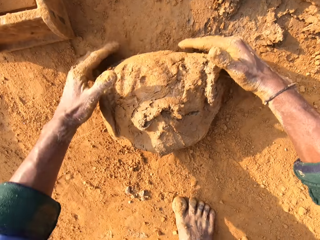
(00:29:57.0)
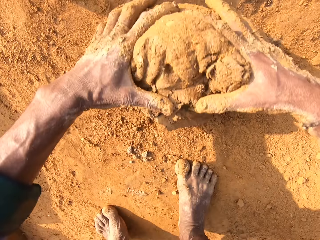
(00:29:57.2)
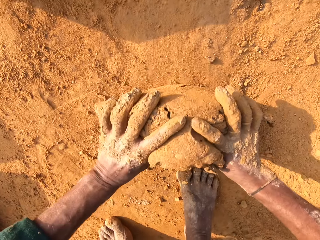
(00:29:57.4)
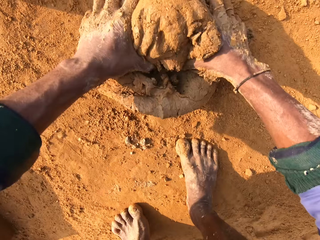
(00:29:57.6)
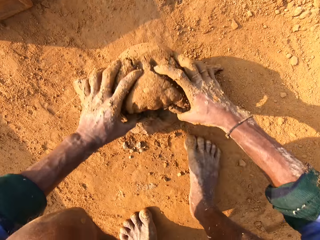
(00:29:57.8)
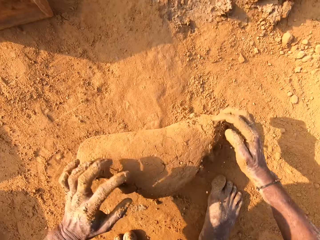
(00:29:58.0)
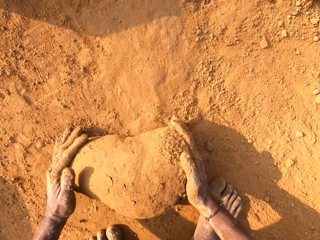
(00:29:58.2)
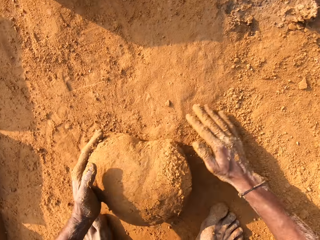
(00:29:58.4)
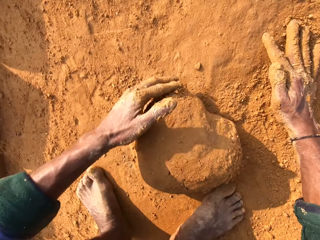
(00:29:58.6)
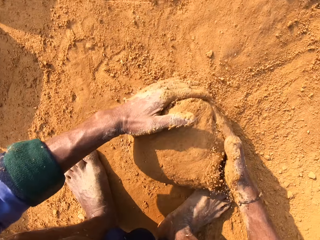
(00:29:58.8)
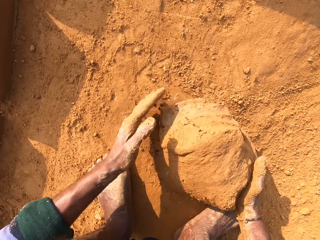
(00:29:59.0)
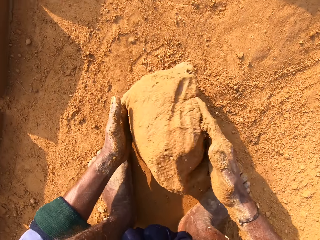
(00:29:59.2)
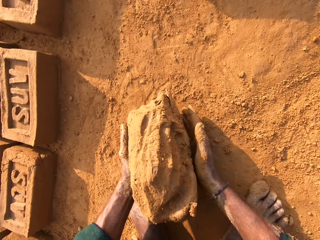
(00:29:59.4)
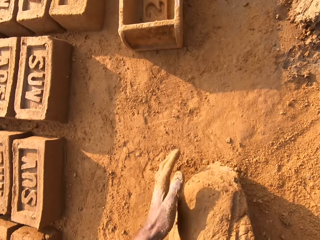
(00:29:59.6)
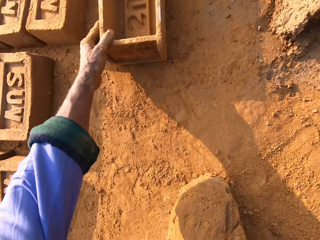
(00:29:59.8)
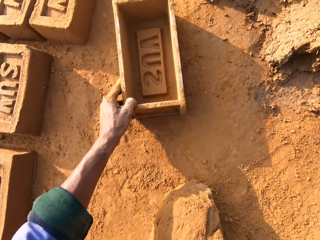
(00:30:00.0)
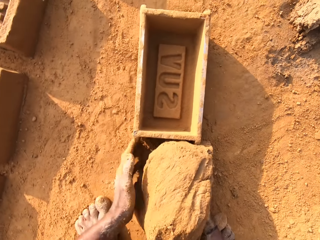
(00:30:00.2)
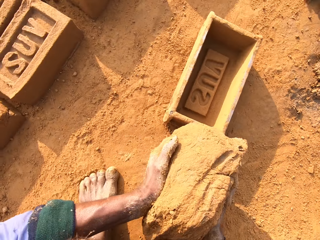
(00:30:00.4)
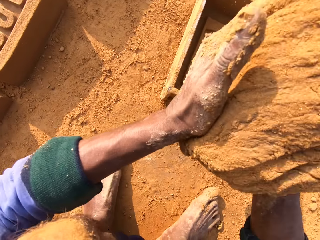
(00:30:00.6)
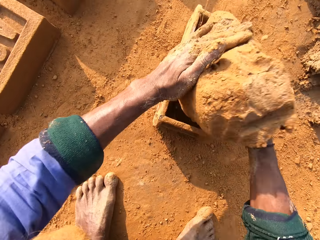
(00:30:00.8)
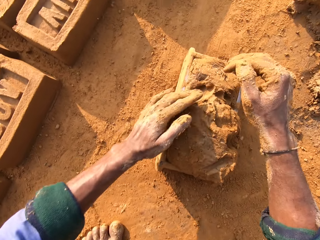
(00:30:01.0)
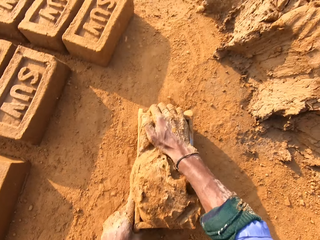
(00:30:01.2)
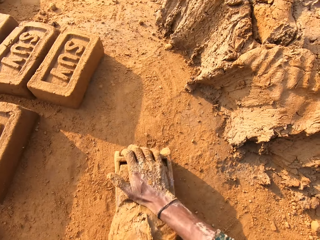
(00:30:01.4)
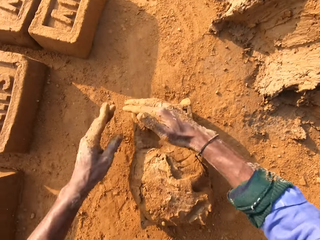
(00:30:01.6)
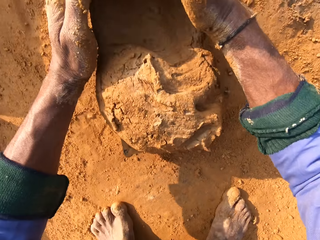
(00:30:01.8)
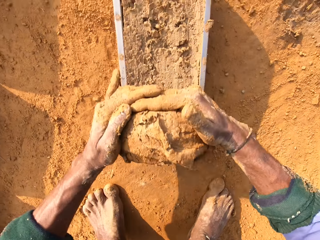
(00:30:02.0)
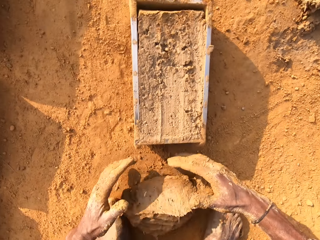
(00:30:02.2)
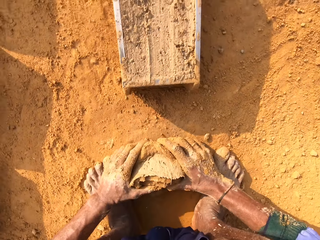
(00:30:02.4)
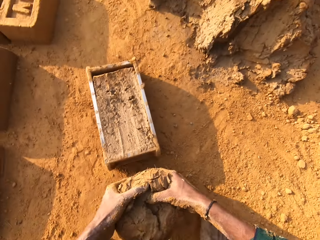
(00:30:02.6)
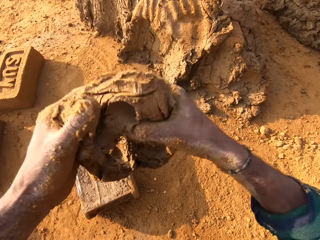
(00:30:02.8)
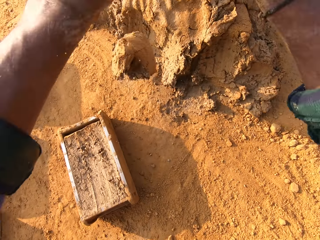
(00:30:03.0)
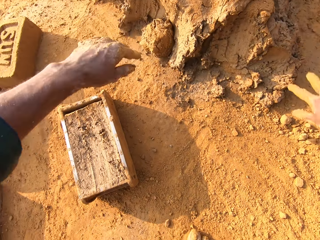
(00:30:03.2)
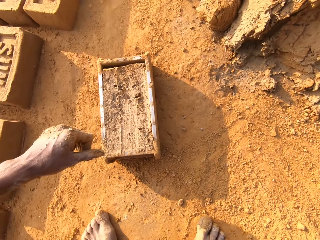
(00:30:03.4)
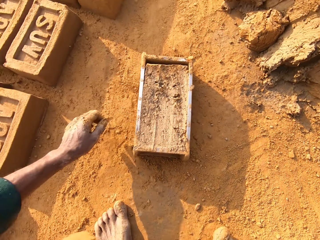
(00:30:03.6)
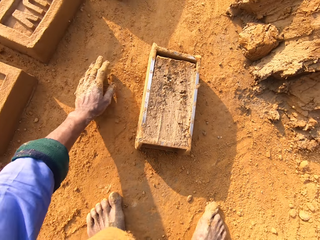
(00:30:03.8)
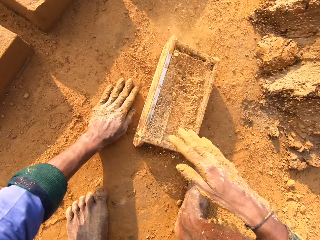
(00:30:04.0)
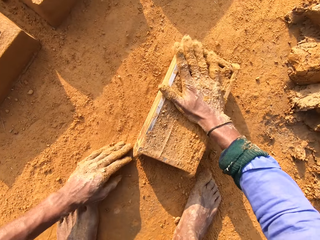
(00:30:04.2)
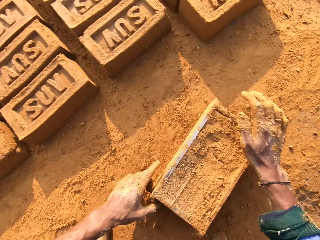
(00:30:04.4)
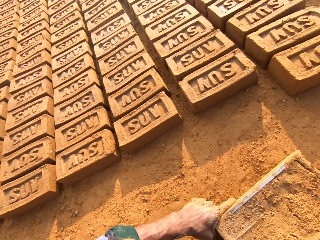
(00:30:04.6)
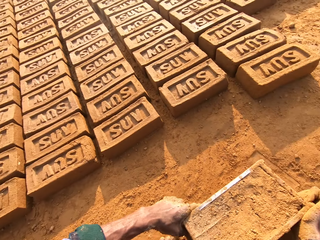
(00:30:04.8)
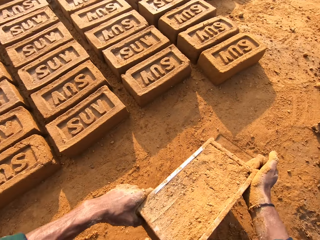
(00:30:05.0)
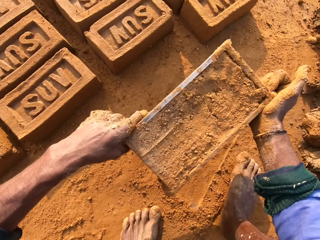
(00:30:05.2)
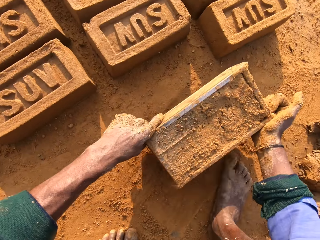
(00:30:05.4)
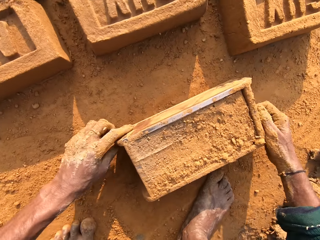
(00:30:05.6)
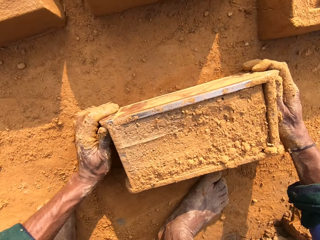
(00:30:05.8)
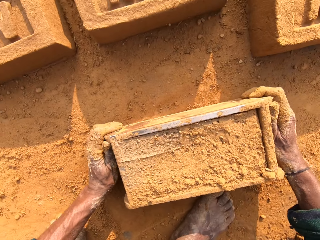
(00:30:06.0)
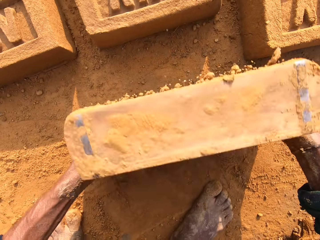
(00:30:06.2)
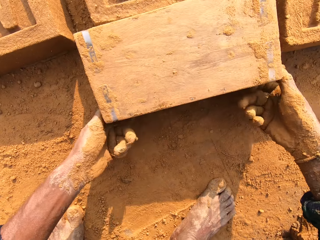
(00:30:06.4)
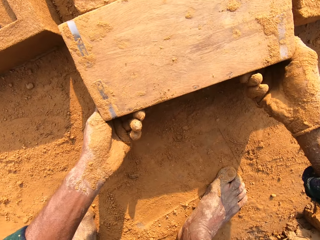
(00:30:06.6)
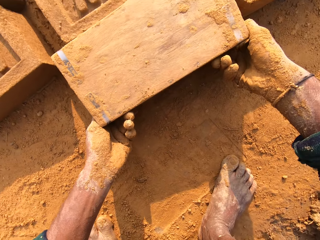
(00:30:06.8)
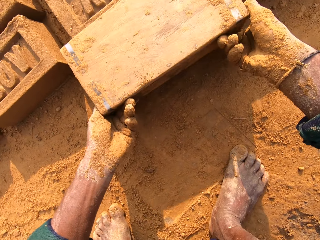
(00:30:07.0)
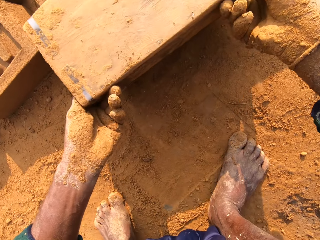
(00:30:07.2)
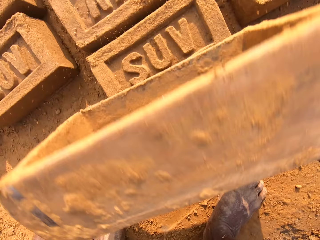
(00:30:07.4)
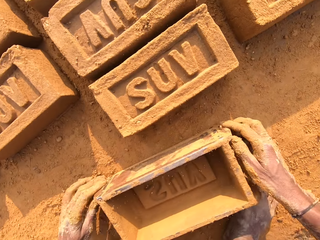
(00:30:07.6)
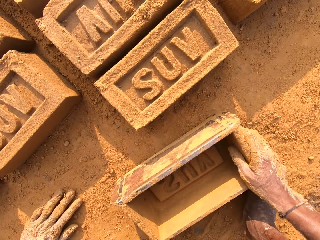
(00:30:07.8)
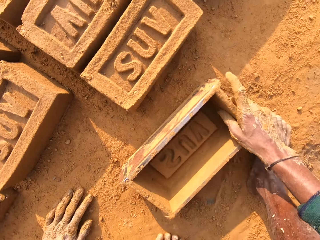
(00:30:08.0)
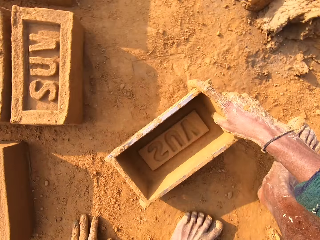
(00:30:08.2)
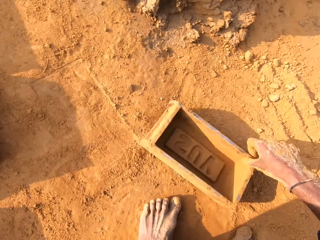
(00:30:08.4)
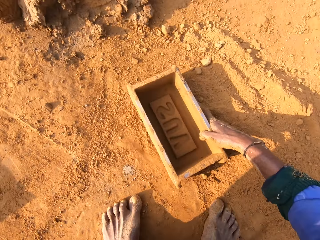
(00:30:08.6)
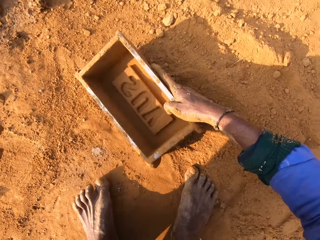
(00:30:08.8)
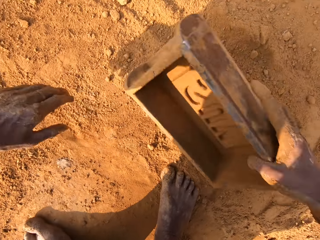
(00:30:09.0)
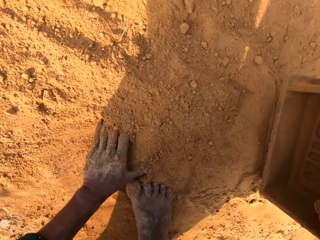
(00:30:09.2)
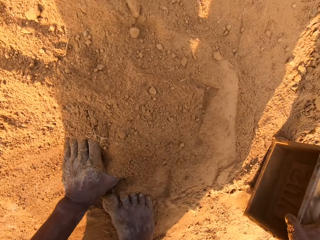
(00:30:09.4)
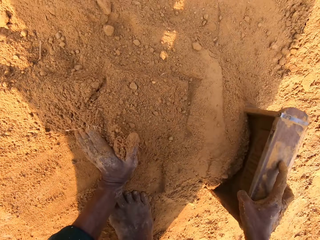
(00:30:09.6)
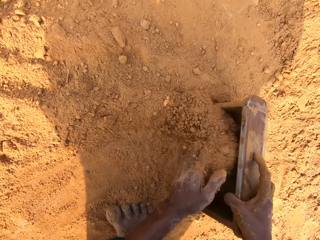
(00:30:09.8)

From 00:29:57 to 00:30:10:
The camera wearer rolls molding clay on the floor. They pick the mud and pick the brick mold. They pull the brick mold closer. They pick the brick mold again. They put the molding clay in the brick mold, press the mud, cut the mud, and remove extra molding clay from the brick mold. They throw the mud, sprinkle soil to the mud, and cover the brick mold with soil. They pick the brick mold and flip the brick mold on the ground. They remove the mud brick from the brick mold and put the brick mold on the ground.

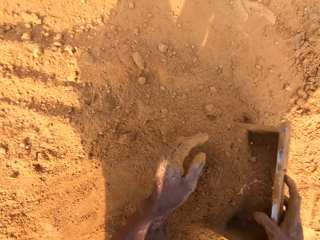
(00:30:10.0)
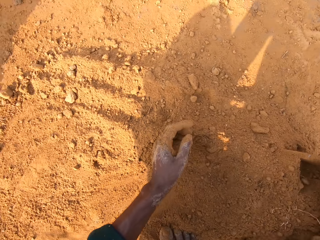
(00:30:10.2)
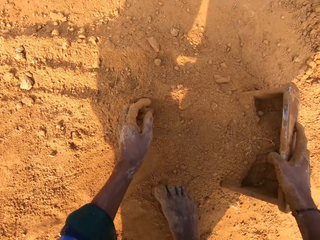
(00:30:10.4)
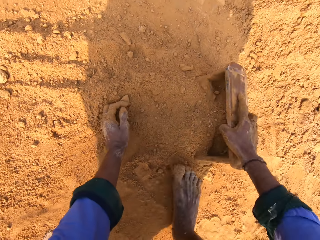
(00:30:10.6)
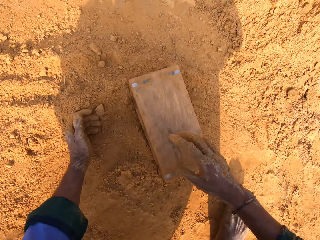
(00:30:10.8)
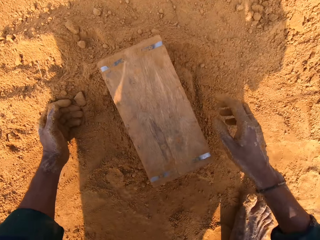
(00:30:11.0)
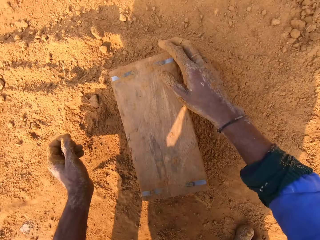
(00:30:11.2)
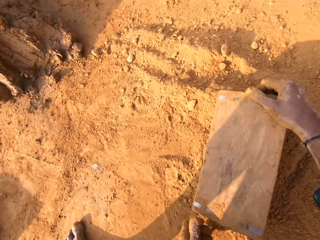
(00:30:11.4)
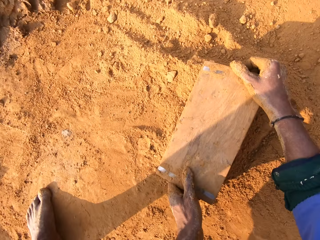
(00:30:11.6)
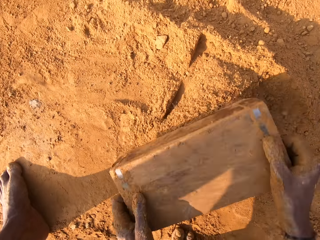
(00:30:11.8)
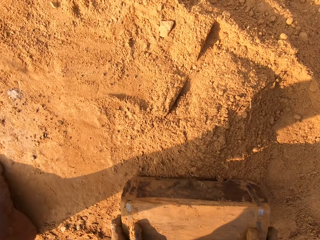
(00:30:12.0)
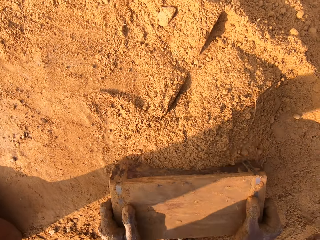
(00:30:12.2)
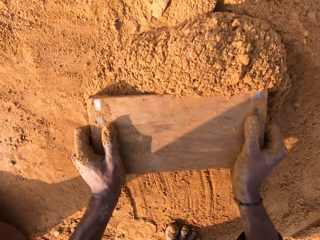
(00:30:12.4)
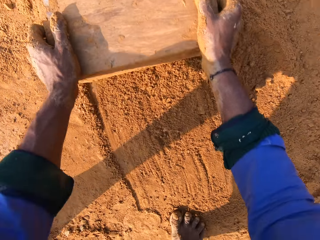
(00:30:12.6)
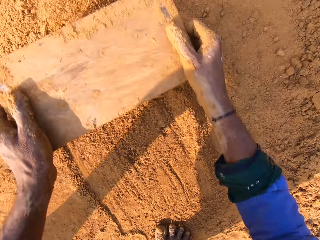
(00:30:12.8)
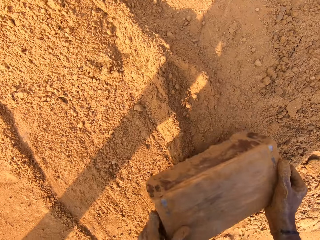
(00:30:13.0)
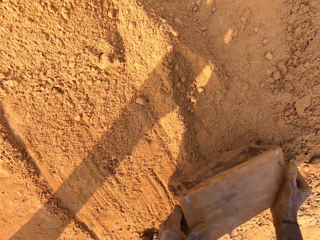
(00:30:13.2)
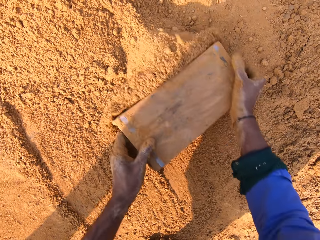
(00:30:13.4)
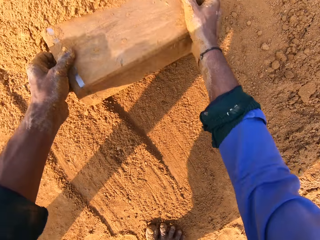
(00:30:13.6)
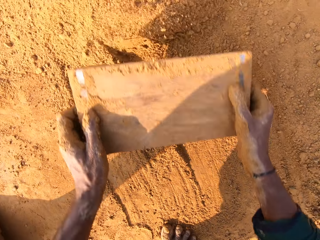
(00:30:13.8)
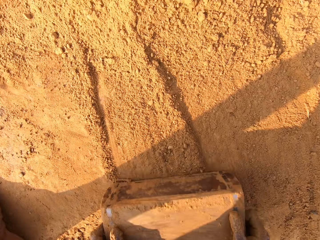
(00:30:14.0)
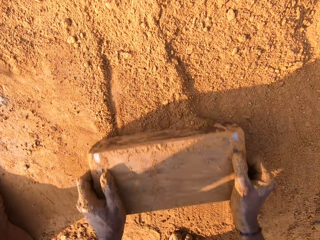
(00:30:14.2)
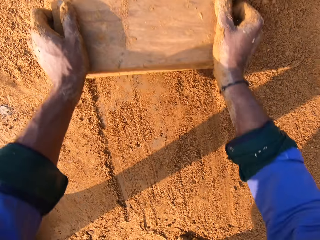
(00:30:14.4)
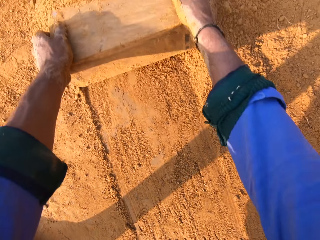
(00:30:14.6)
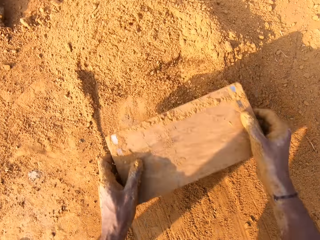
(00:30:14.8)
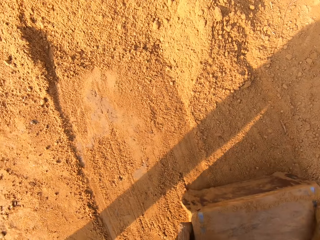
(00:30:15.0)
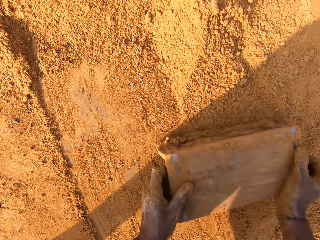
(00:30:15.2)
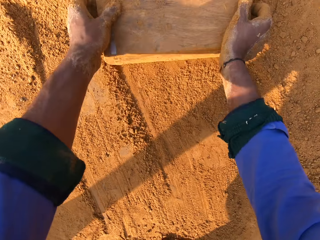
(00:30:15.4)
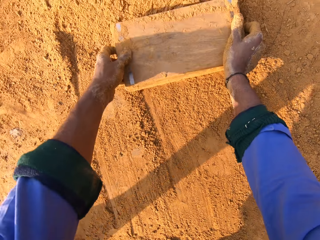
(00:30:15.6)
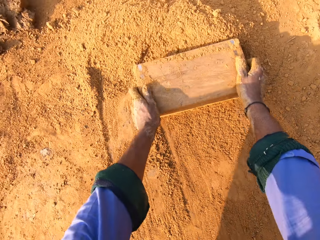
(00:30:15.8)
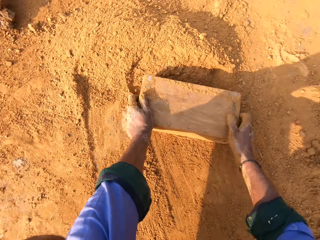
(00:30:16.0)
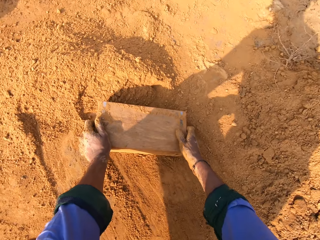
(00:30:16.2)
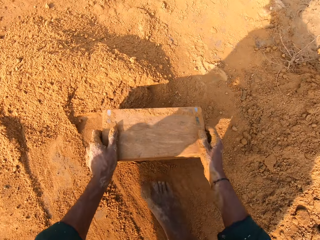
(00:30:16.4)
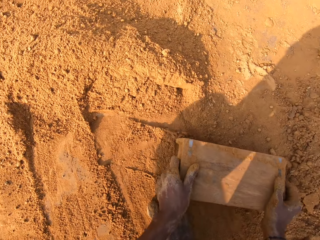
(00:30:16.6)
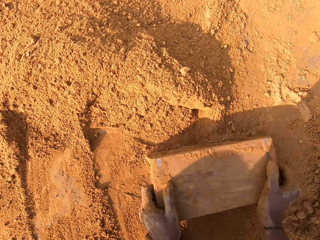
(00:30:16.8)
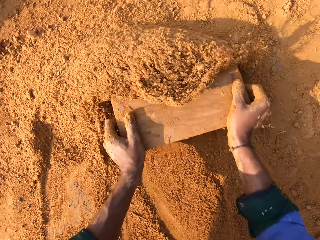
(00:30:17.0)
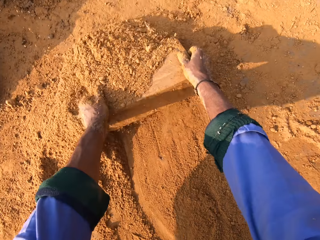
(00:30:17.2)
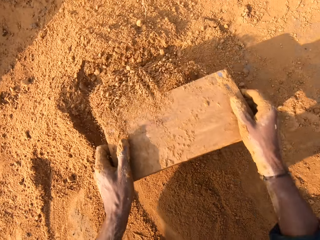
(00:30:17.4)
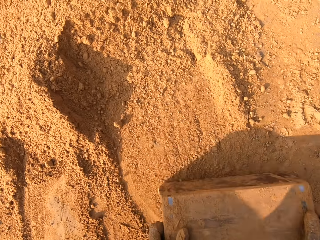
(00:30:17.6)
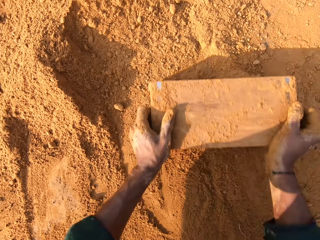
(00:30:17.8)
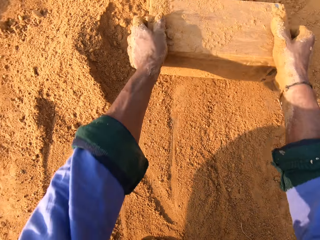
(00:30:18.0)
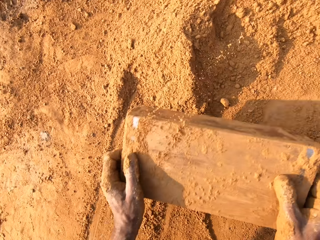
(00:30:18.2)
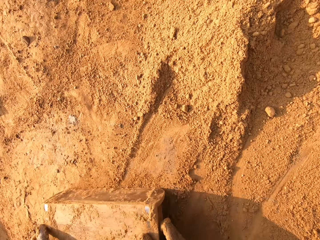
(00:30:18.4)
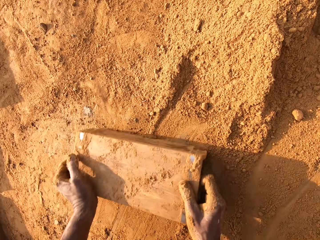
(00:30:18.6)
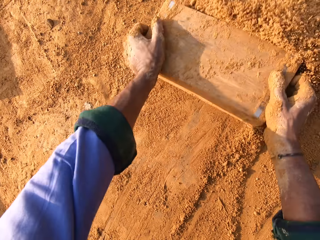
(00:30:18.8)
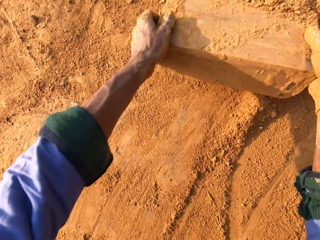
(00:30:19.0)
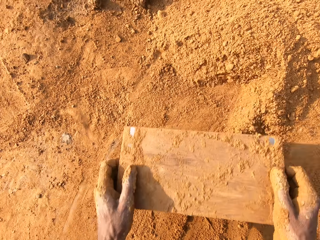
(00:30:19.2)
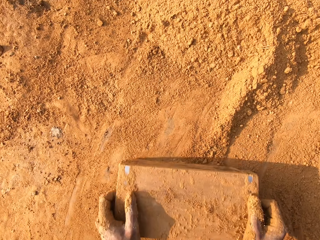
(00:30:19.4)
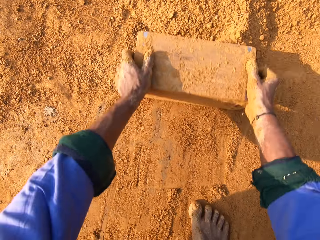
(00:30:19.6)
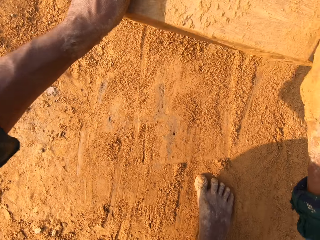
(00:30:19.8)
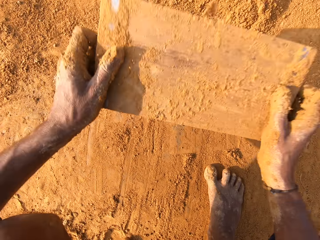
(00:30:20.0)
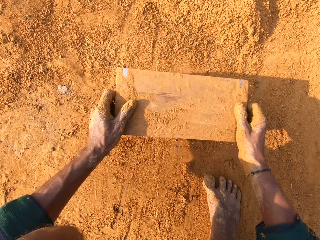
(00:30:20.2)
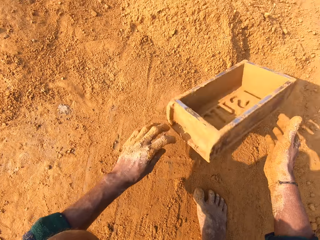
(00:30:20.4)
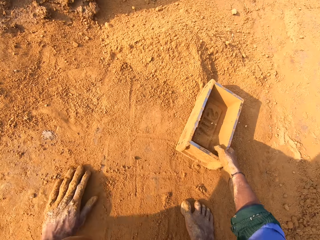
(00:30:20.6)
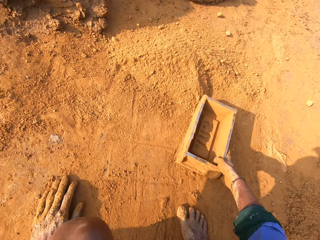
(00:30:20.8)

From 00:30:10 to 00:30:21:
The camera wearer puts soil to the brick mold. They collect soil with the brick mold. They pour the soil and push the soil.
